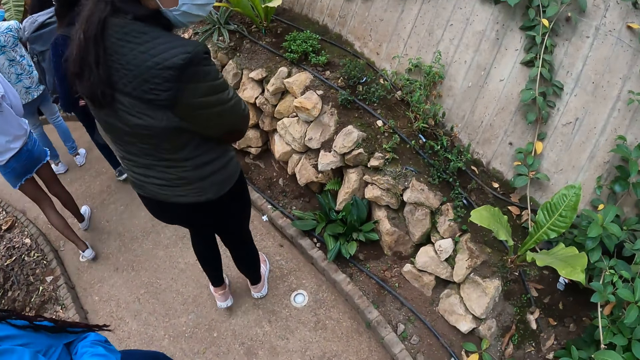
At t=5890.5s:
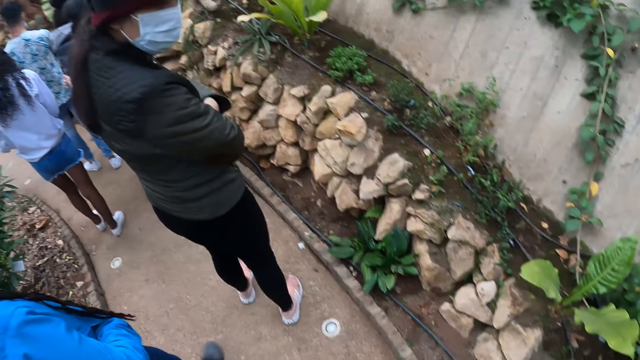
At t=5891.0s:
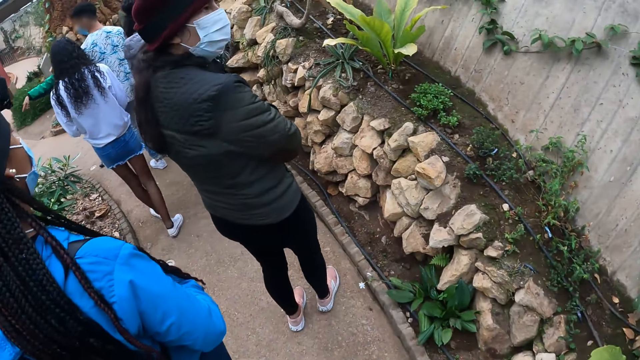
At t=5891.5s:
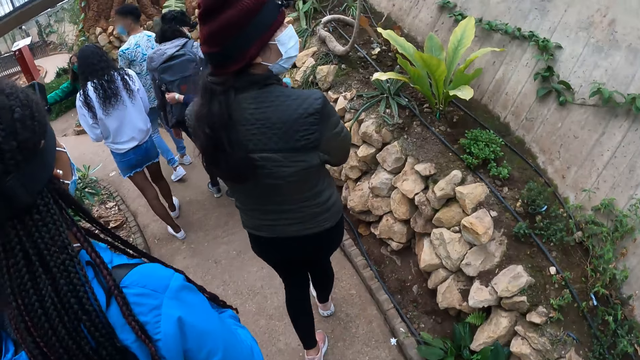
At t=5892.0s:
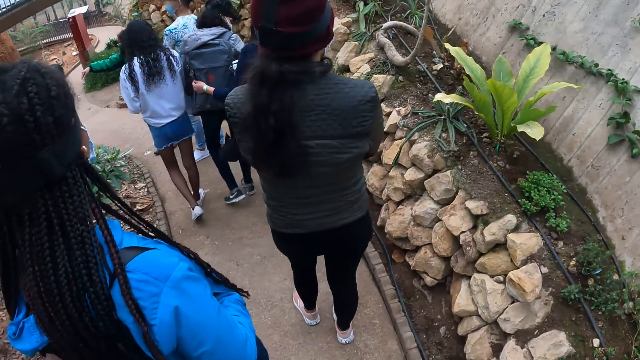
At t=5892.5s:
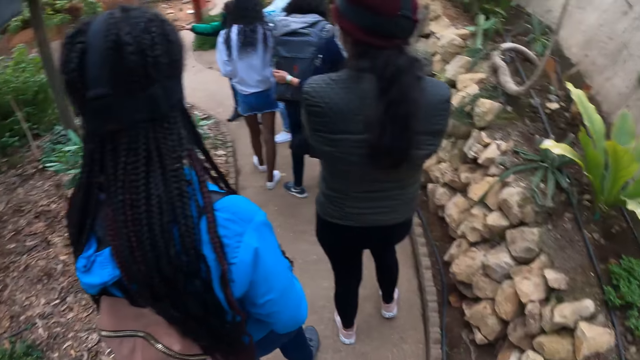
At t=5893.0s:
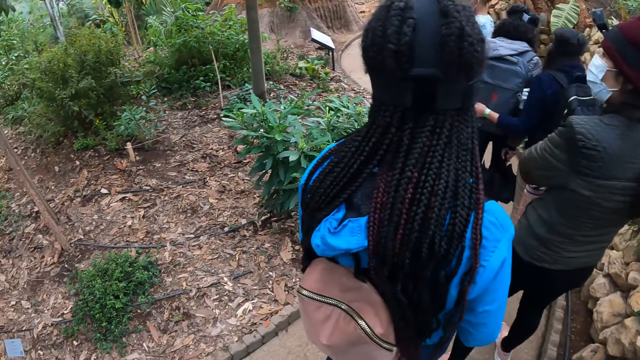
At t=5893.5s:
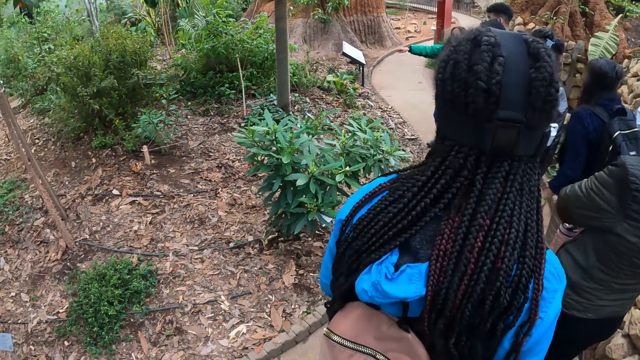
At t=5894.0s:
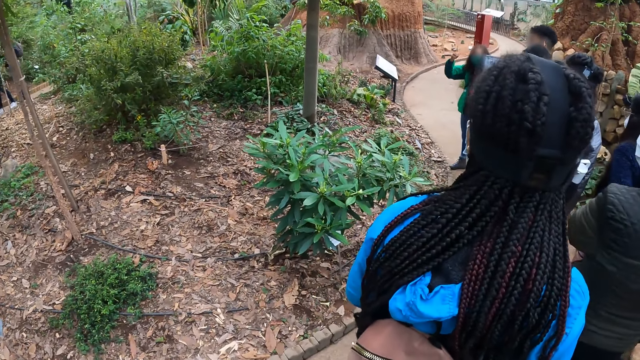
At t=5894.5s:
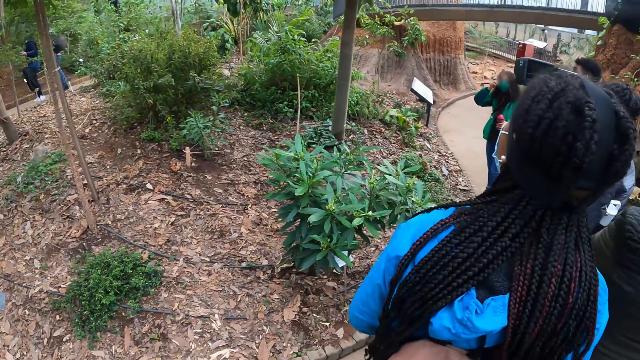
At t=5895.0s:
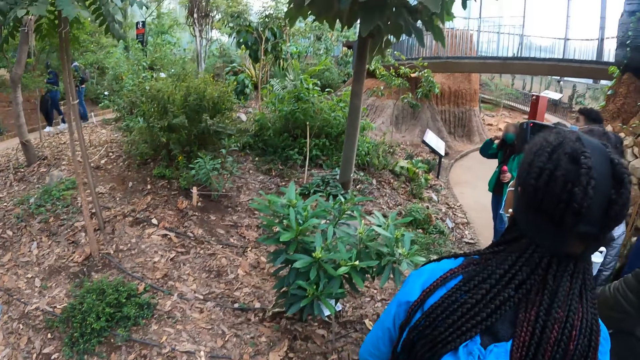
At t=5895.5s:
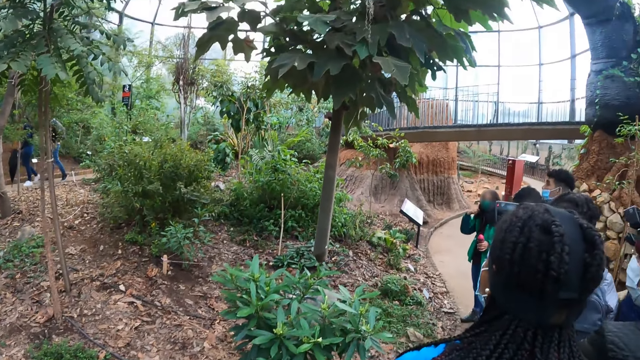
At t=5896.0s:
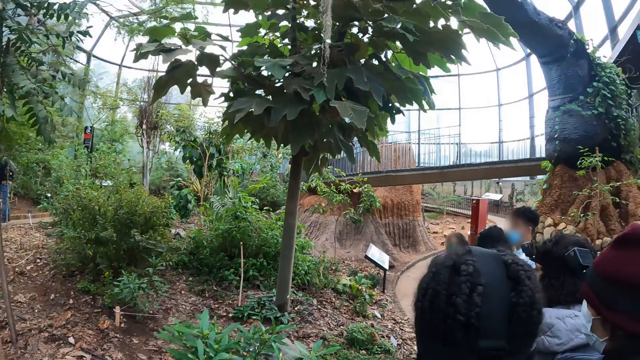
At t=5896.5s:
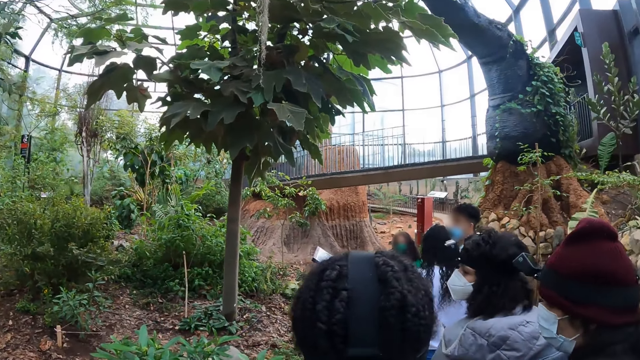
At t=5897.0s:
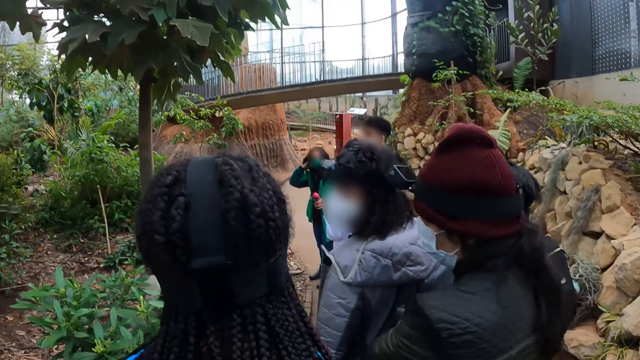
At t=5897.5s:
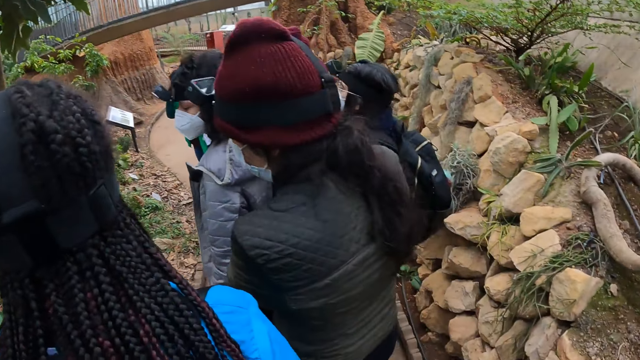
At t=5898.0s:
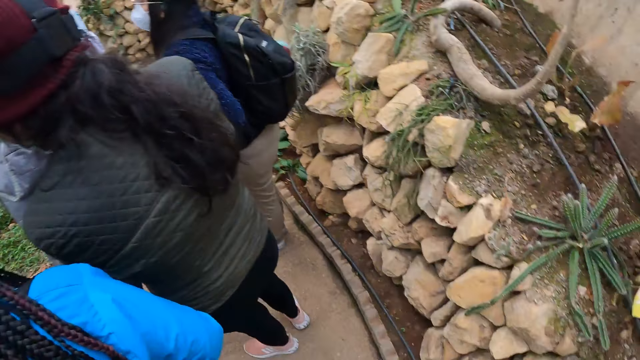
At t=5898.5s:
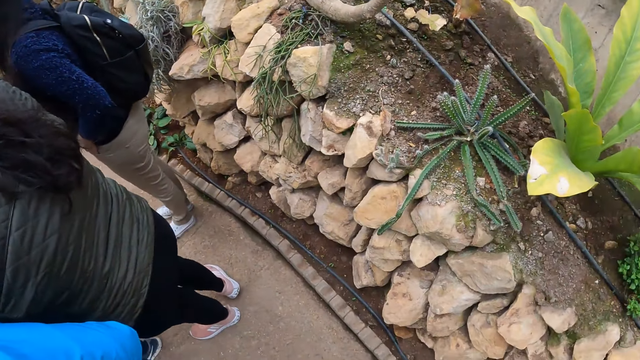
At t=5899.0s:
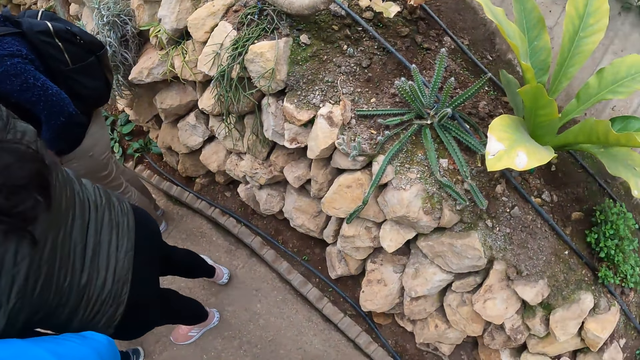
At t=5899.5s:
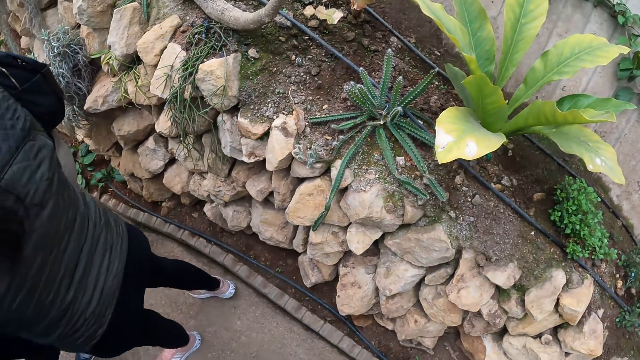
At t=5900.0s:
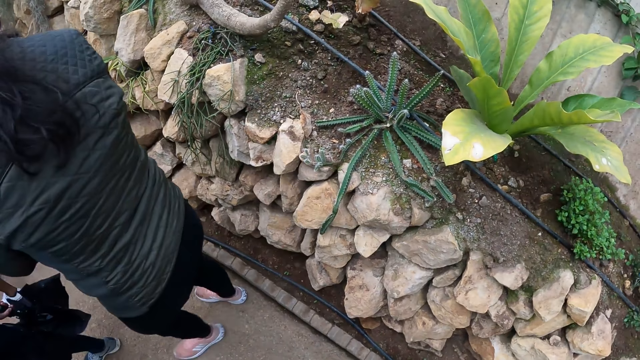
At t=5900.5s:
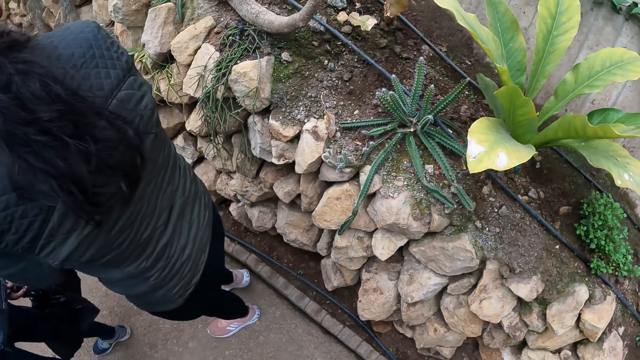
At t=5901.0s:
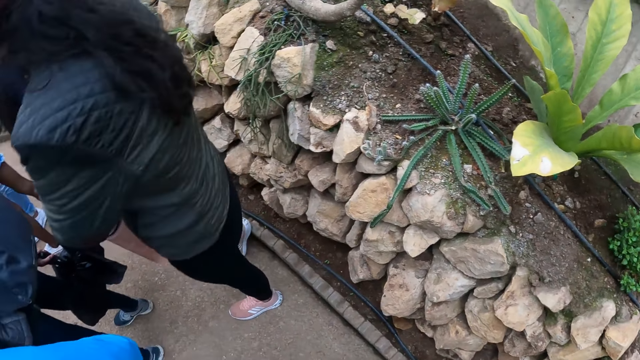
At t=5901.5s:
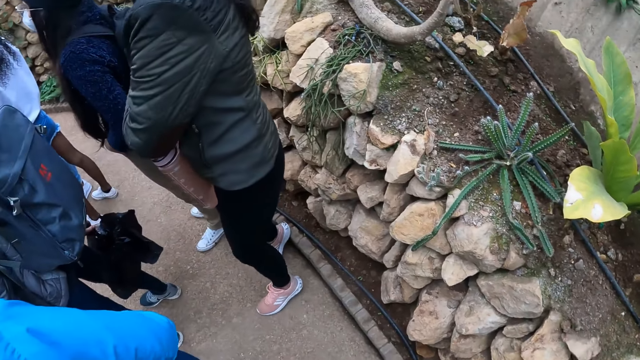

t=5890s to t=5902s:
The woman points her right hand to a signpost. Another woman places her left hand on a third woman's bag. The first woman touches her nose mask with her right hand. The camera wearer looks up and looks around.

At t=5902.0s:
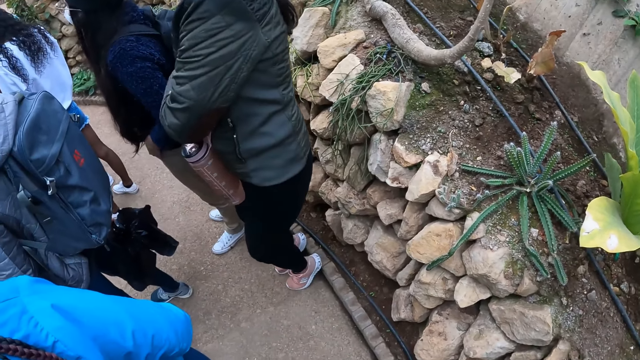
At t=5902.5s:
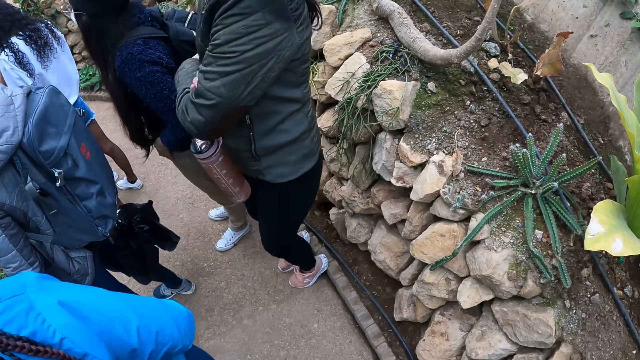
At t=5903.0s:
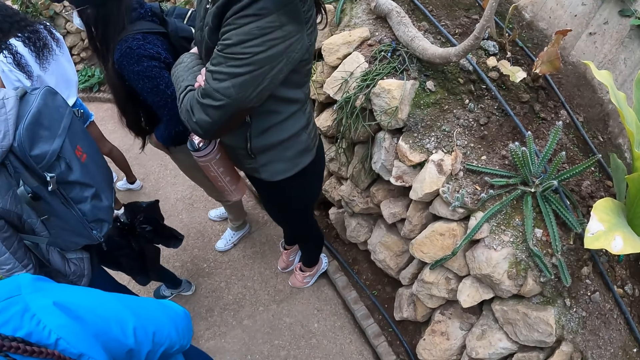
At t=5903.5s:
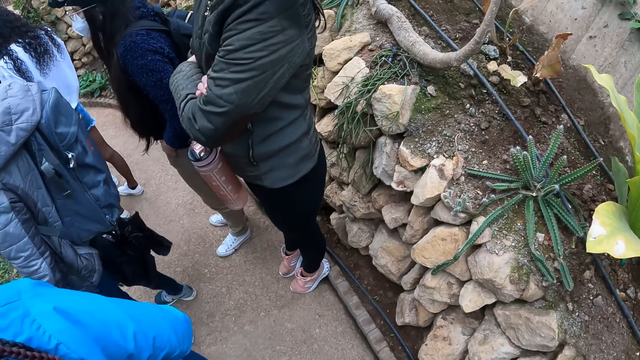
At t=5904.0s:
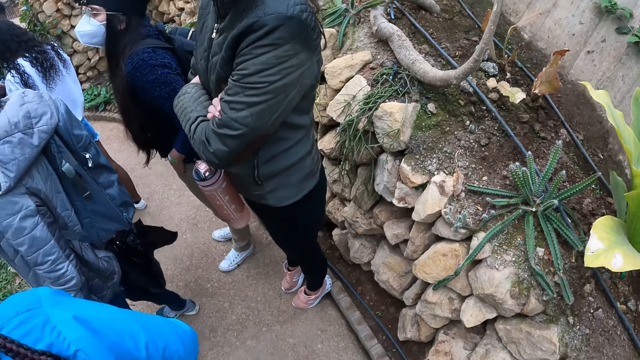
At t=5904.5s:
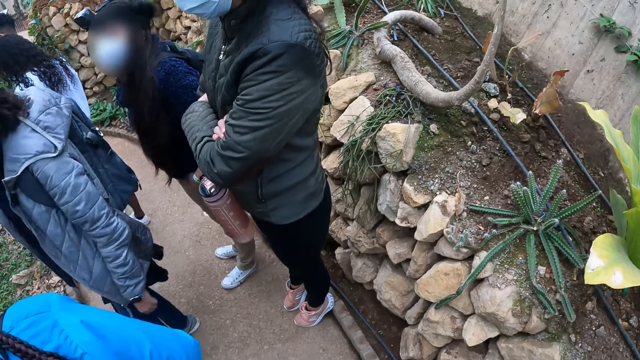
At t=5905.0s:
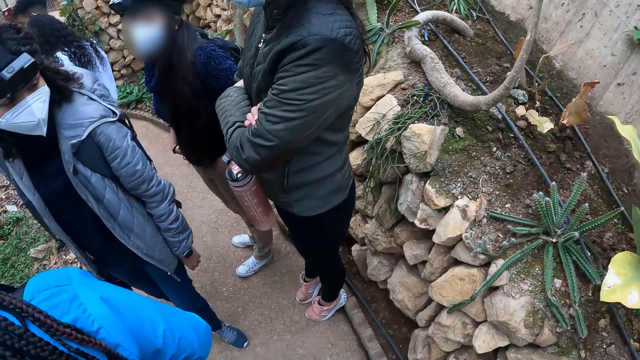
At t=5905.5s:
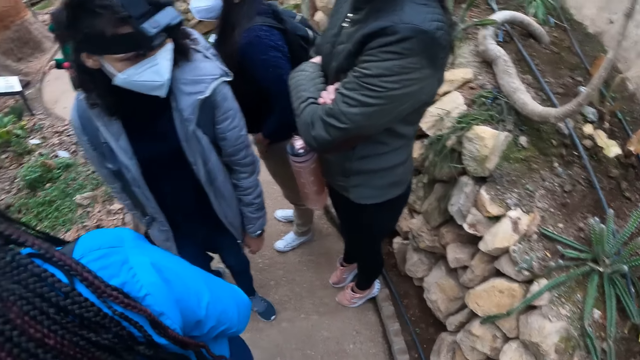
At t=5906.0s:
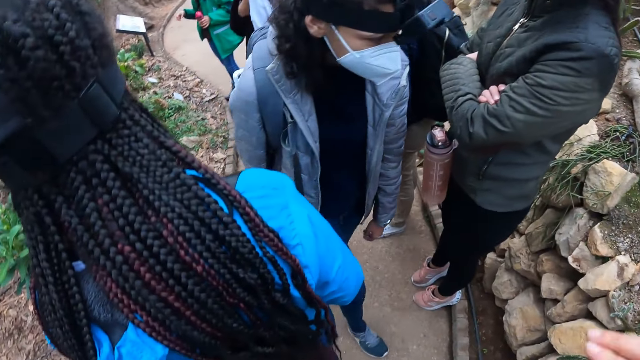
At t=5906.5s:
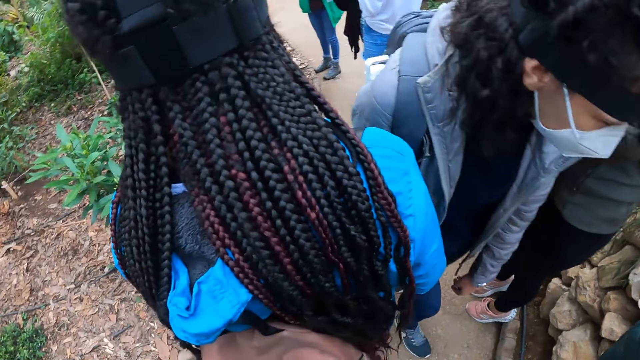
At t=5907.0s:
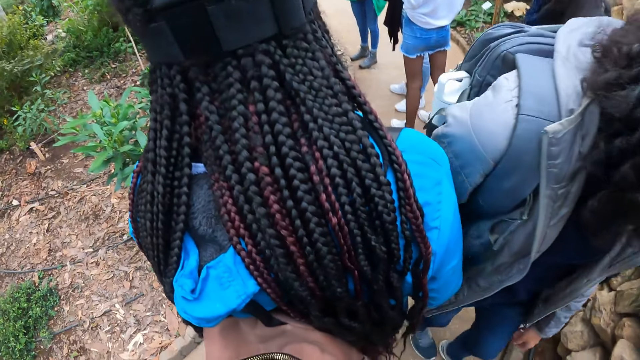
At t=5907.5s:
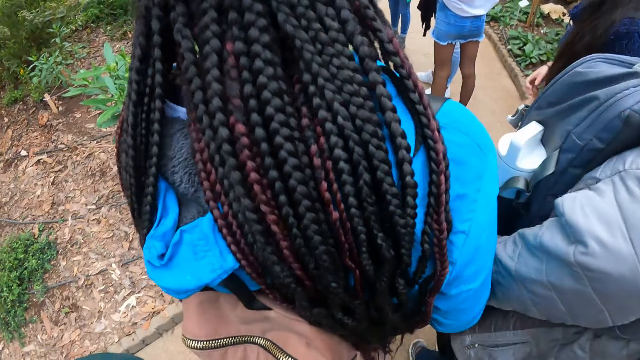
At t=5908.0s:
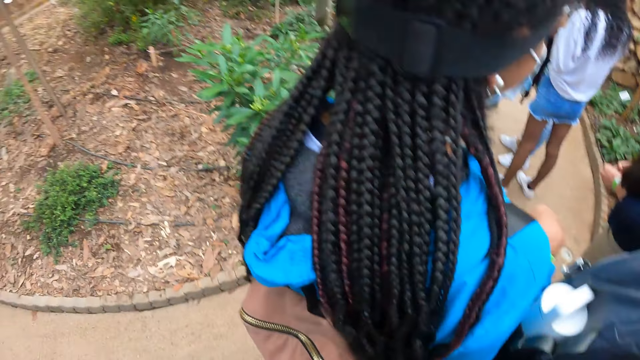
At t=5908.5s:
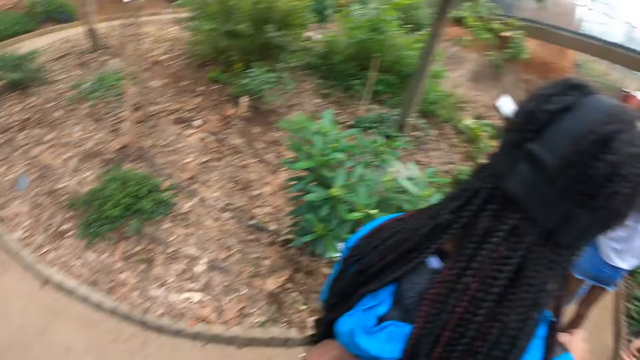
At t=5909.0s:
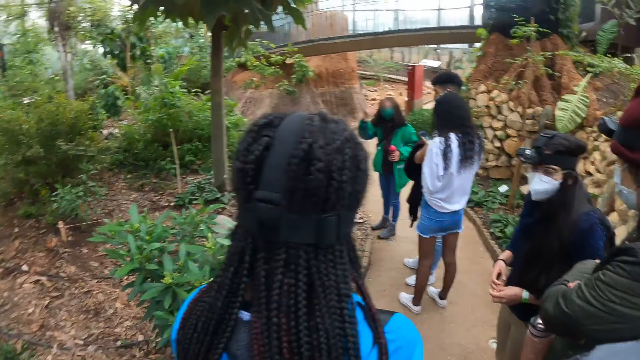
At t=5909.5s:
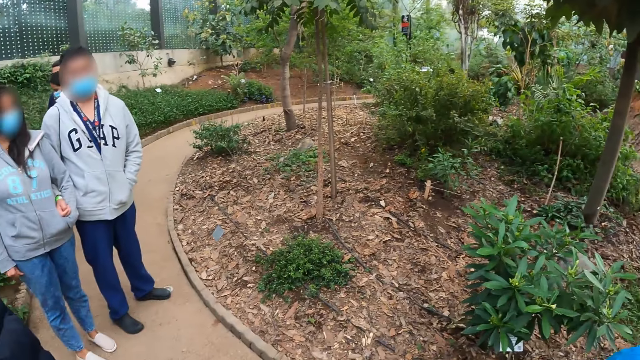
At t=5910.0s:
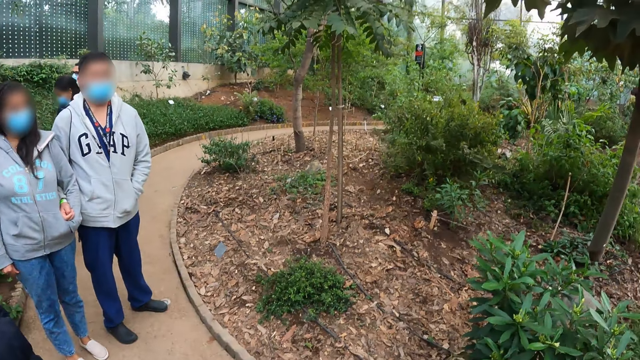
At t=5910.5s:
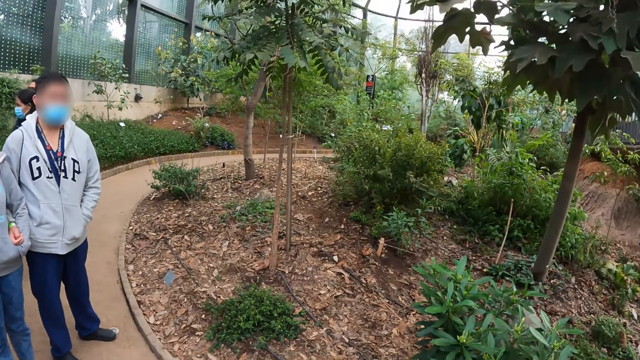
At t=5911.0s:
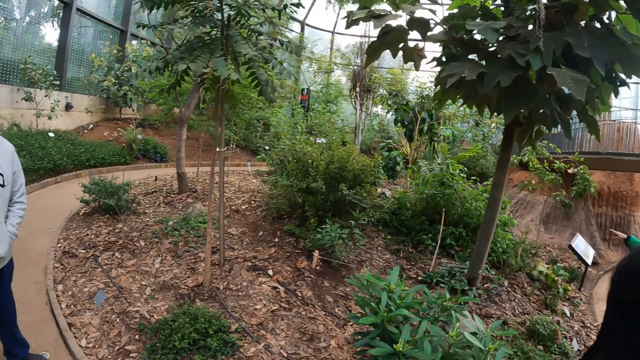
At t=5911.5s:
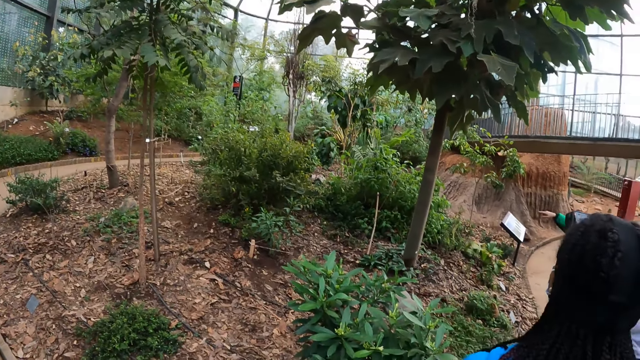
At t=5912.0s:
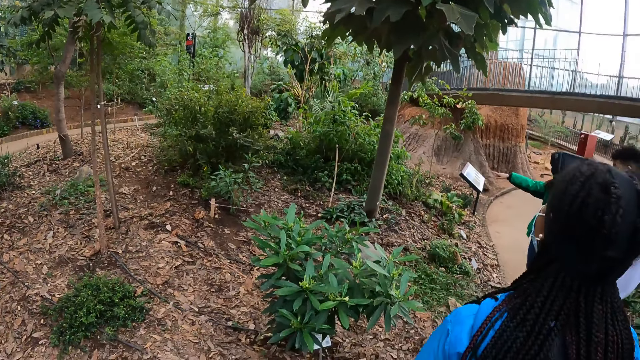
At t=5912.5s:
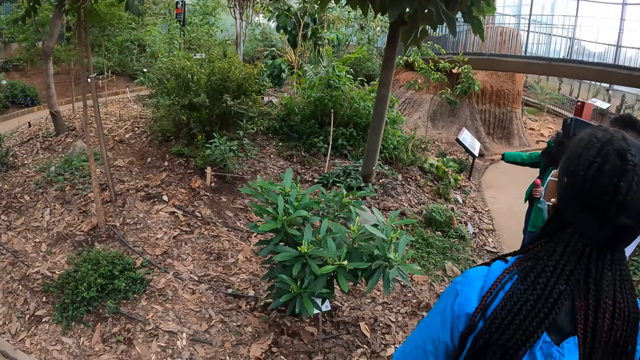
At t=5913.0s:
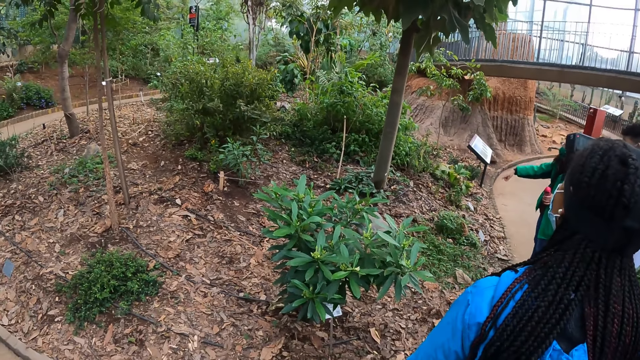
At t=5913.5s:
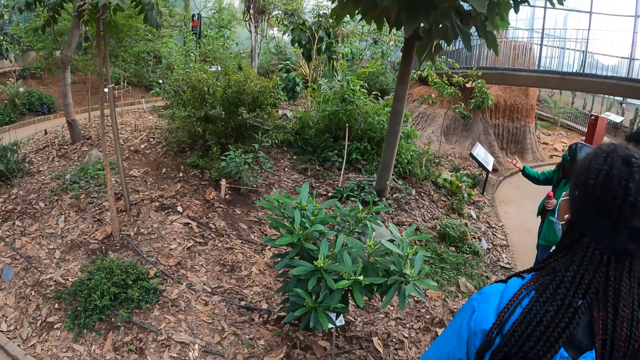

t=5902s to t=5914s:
The woman points her right hand at a tree.
